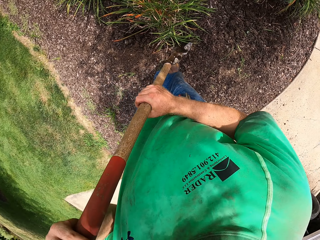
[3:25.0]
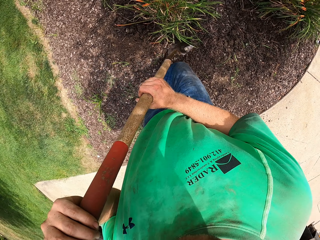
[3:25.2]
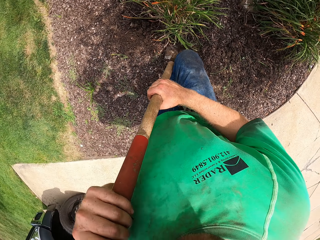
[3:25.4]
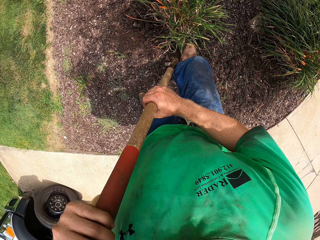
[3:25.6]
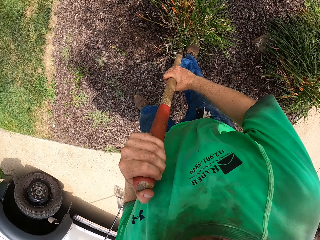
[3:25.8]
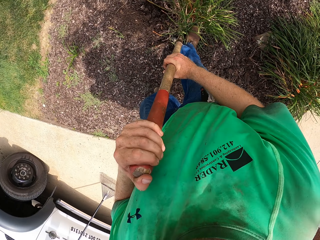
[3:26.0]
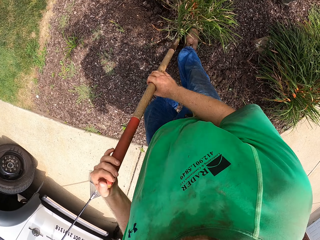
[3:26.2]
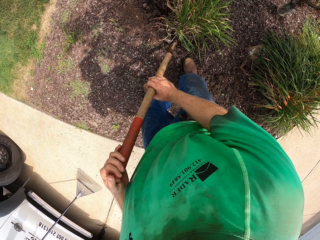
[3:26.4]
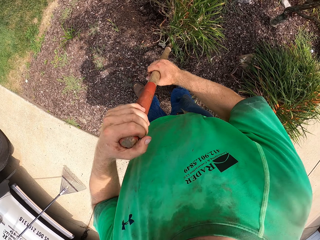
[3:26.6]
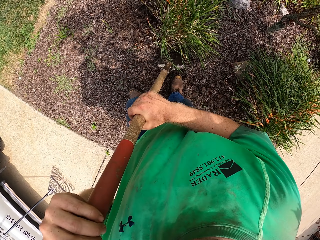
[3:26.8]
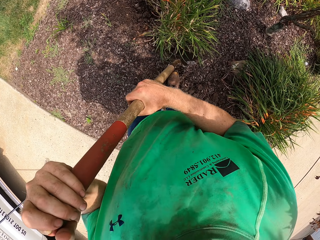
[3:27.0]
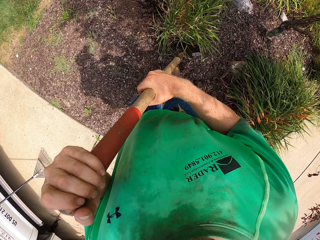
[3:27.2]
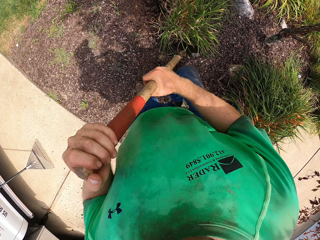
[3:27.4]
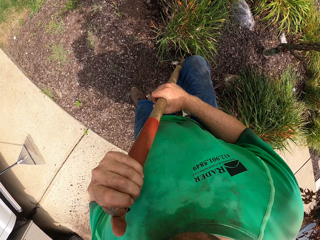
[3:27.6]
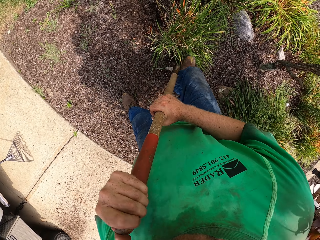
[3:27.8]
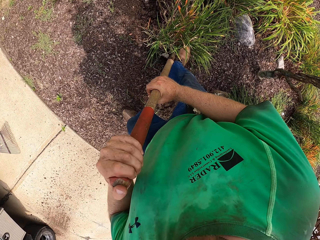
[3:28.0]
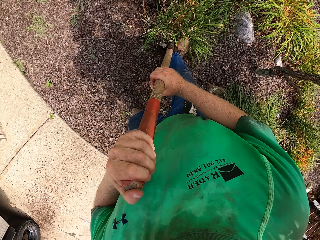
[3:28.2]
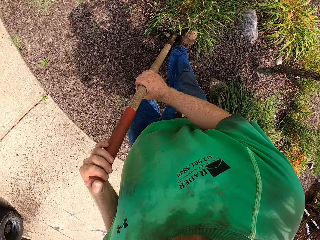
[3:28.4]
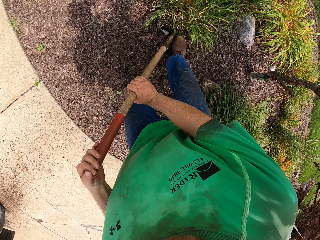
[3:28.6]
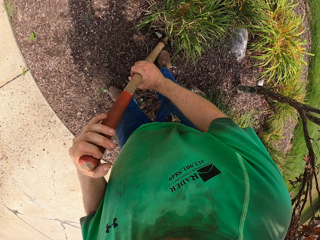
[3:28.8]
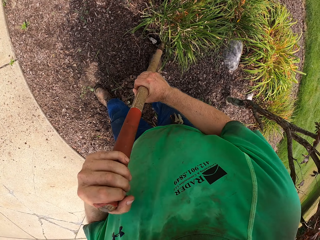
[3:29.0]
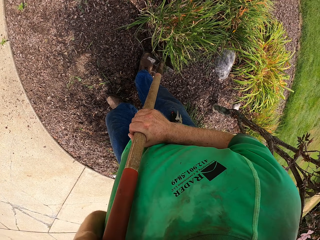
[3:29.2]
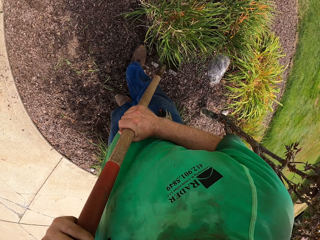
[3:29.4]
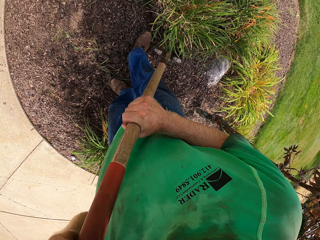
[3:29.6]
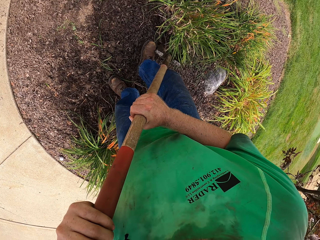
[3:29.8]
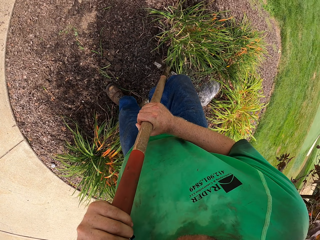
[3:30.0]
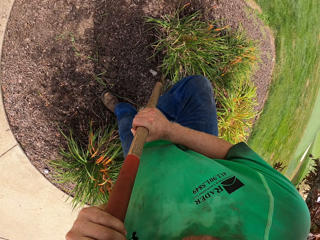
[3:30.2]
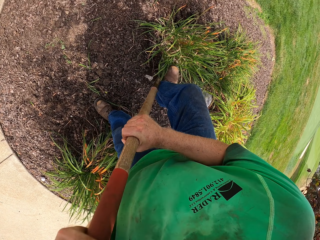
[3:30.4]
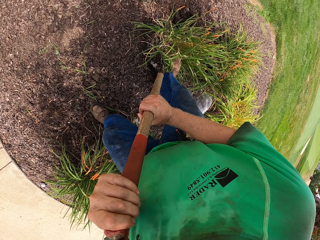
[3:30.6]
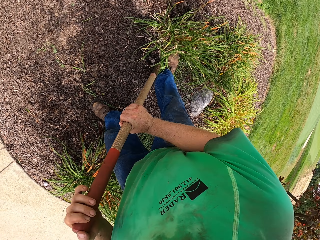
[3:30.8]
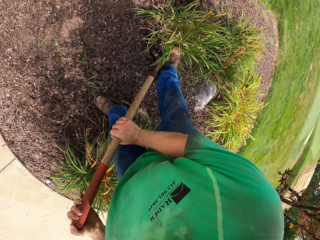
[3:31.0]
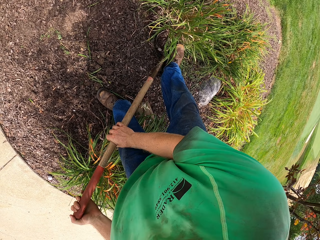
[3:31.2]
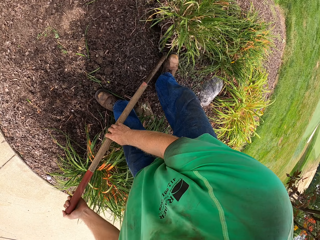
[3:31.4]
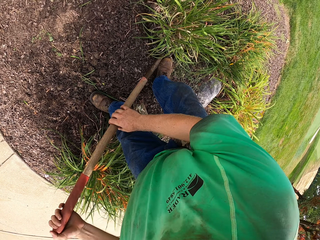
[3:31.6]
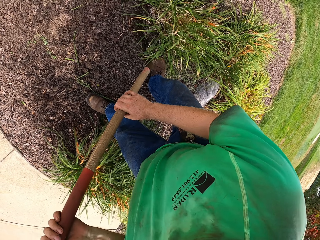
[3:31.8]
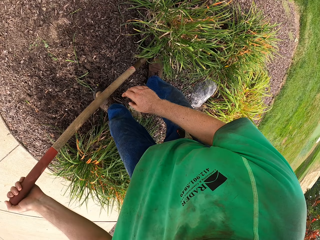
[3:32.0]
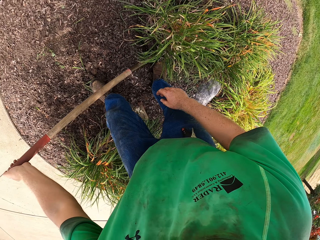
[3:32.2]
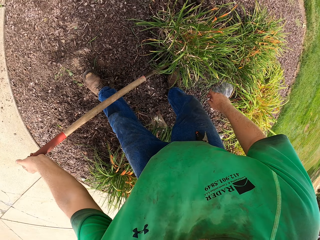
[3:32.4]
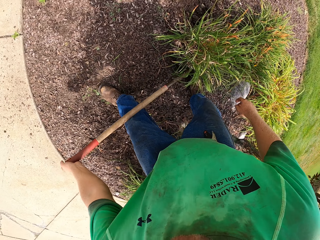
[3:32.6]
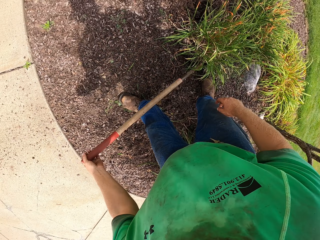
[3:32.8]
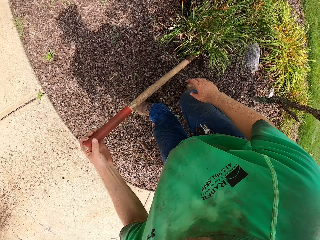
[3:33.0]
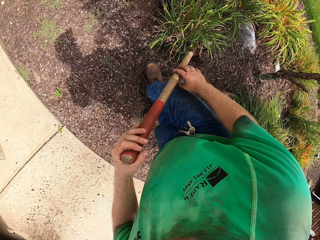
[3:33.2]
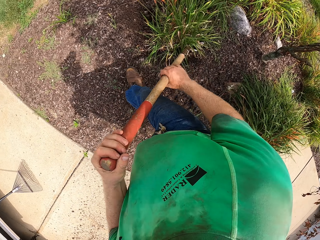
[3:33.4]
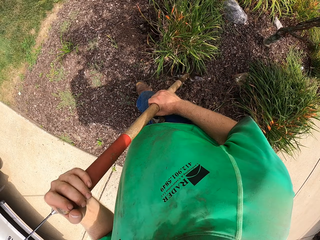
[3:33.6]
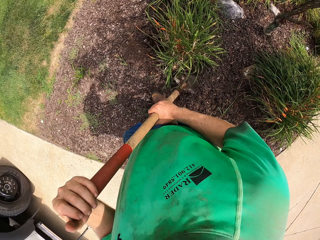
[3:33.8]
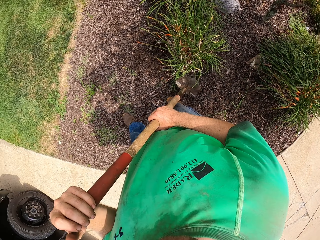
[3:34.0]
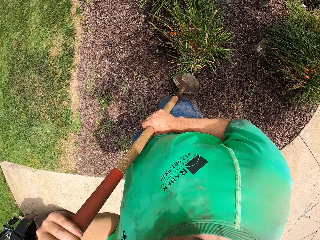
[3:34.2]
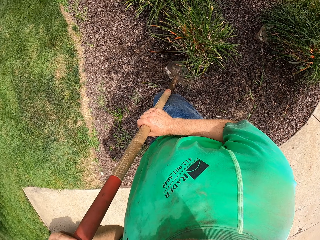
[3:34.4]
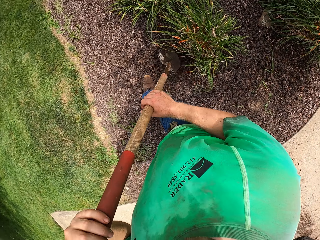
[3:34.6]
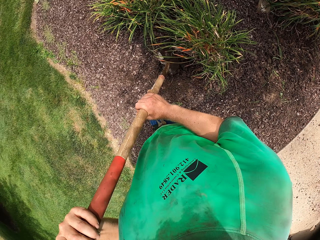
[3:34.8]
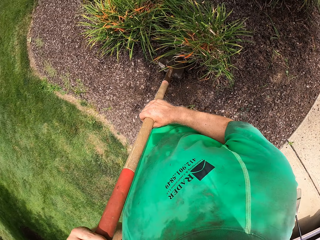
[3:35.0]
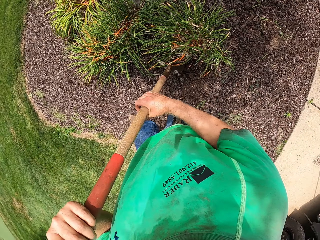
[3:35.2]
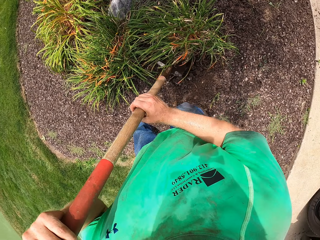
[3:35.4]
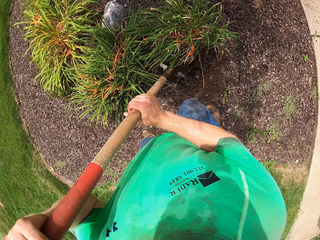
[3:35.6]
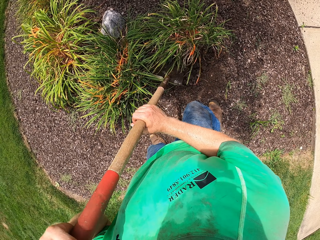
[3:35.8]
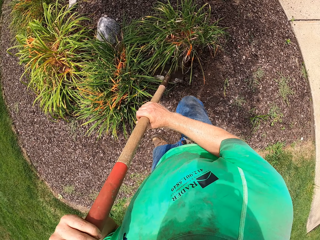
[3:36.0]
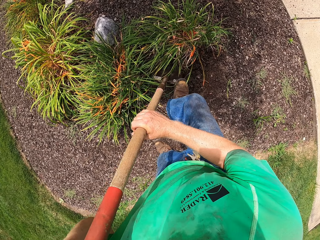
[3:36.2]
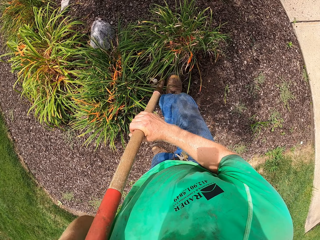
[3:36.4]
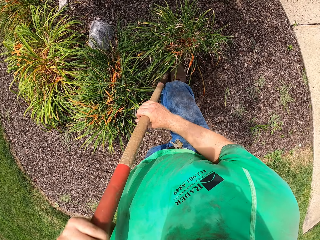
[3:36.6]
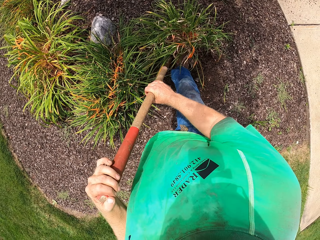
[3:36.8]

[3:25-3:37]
The camera wearer digs the ground around the flower with the spade in both hands.

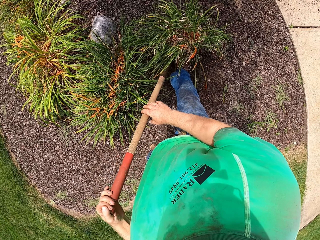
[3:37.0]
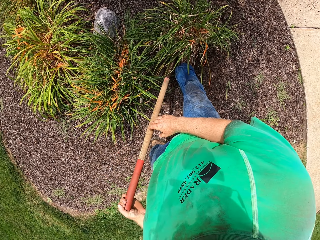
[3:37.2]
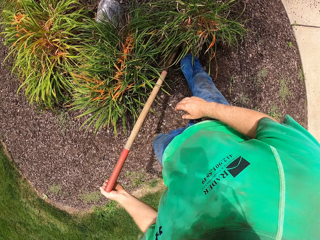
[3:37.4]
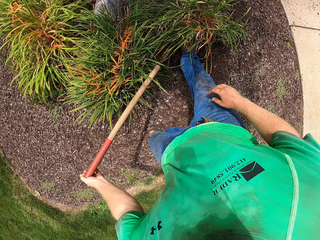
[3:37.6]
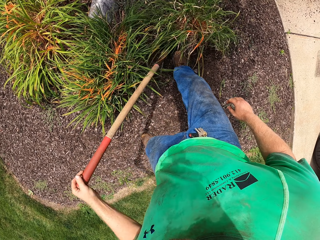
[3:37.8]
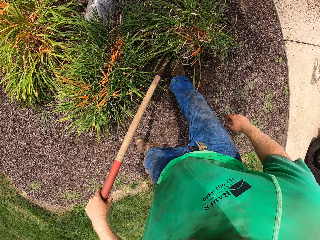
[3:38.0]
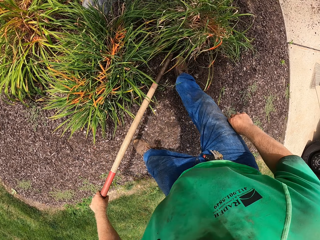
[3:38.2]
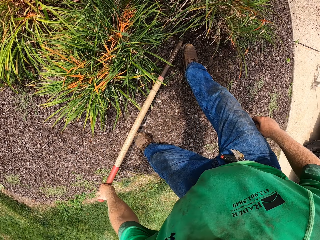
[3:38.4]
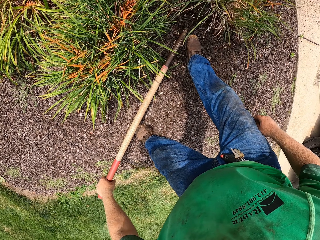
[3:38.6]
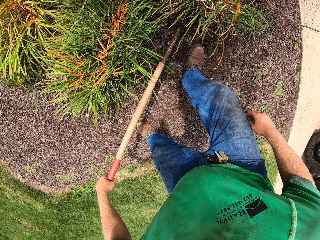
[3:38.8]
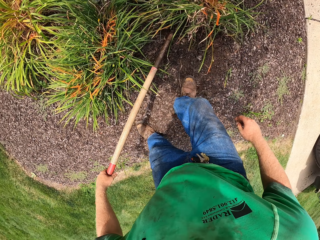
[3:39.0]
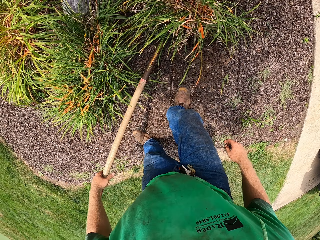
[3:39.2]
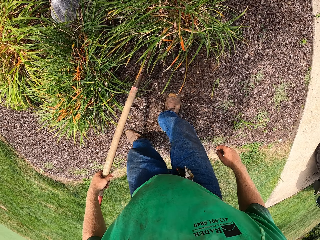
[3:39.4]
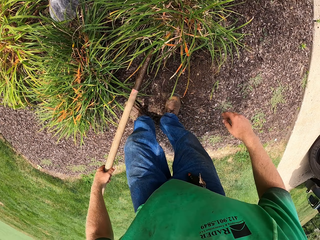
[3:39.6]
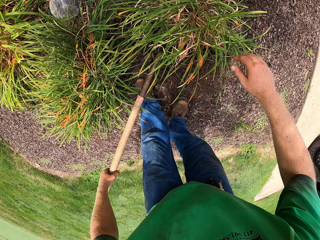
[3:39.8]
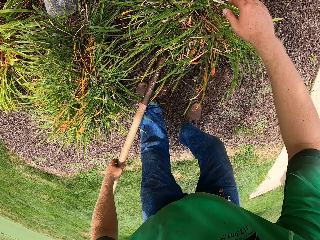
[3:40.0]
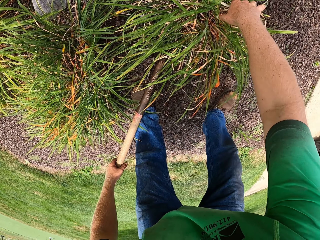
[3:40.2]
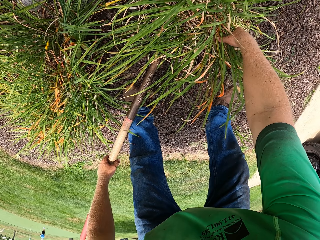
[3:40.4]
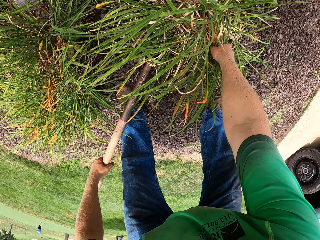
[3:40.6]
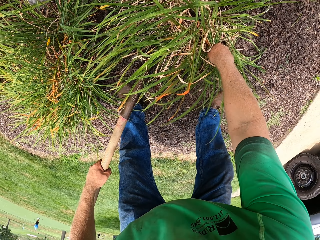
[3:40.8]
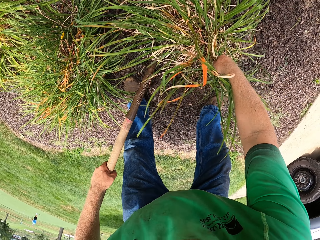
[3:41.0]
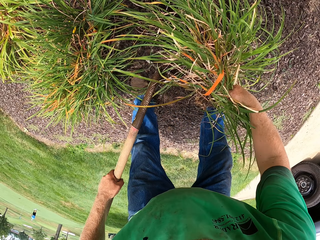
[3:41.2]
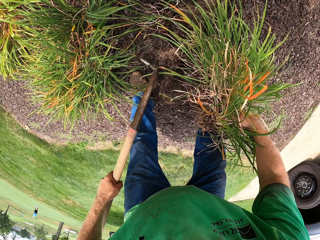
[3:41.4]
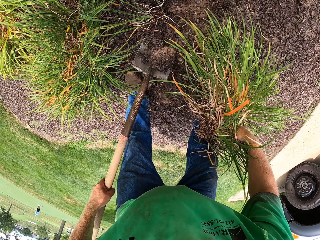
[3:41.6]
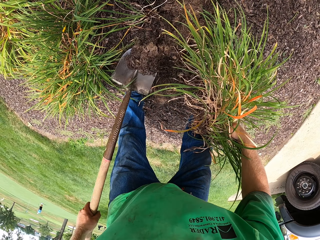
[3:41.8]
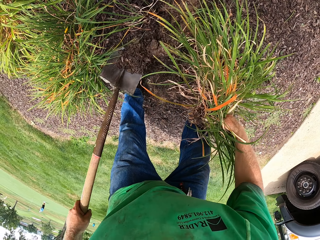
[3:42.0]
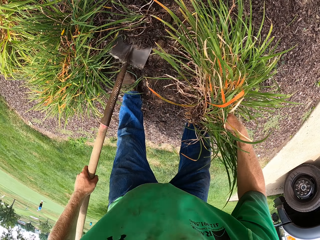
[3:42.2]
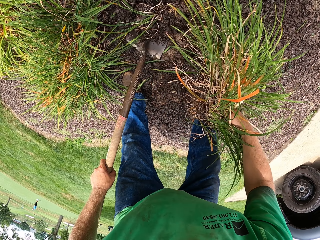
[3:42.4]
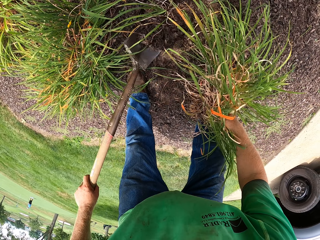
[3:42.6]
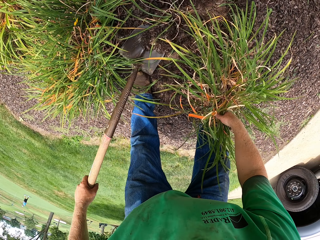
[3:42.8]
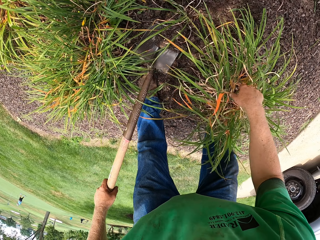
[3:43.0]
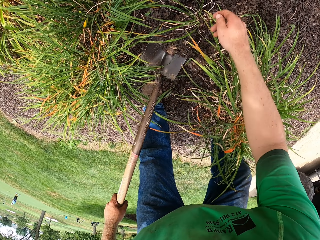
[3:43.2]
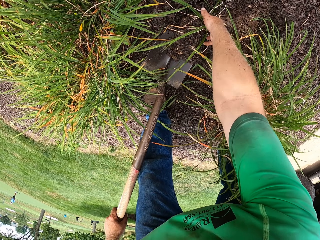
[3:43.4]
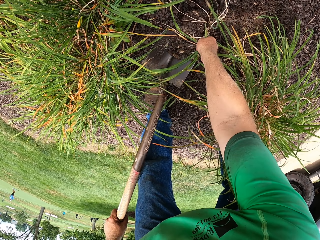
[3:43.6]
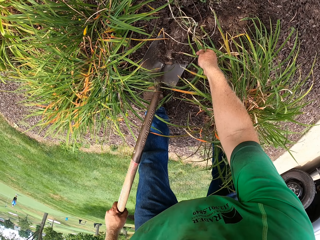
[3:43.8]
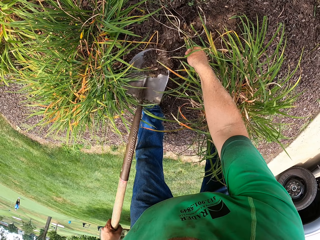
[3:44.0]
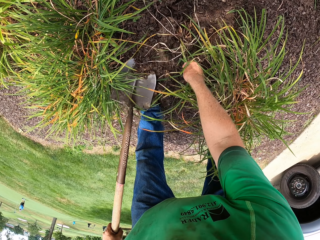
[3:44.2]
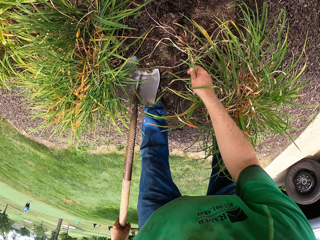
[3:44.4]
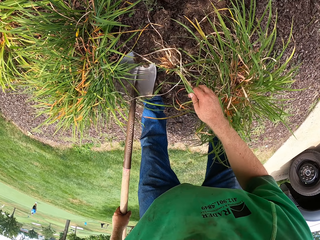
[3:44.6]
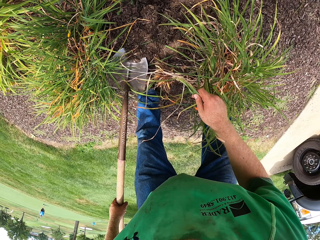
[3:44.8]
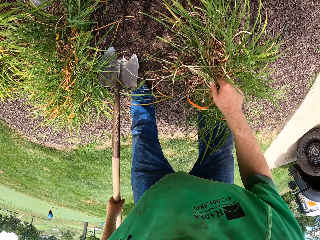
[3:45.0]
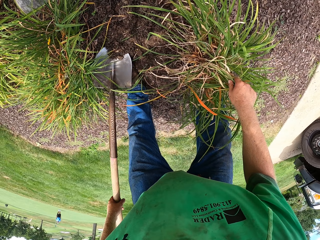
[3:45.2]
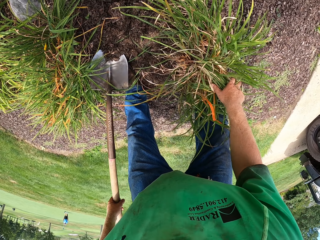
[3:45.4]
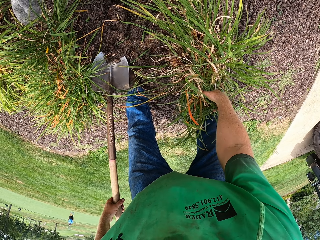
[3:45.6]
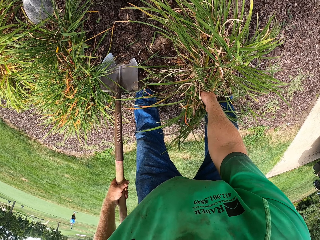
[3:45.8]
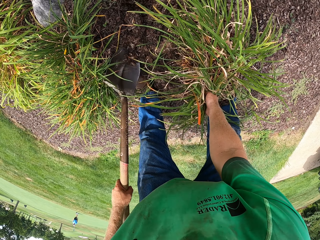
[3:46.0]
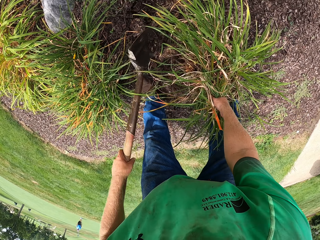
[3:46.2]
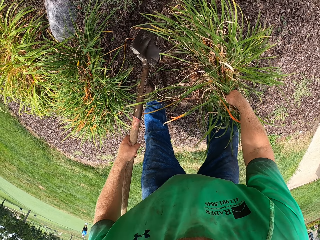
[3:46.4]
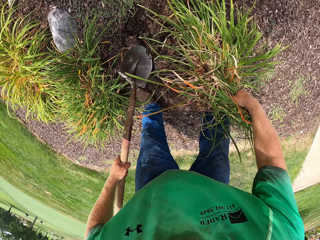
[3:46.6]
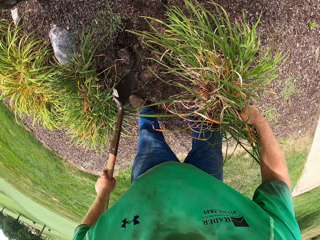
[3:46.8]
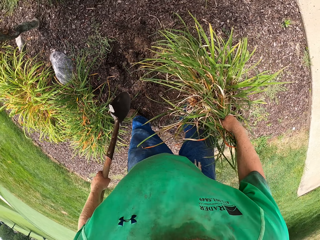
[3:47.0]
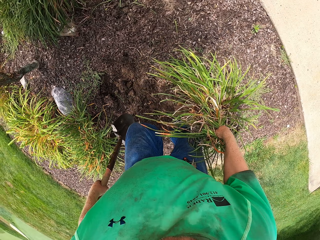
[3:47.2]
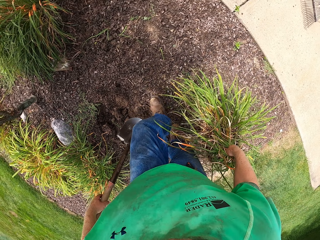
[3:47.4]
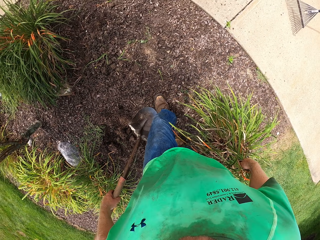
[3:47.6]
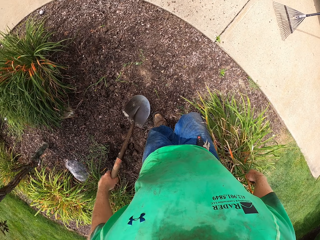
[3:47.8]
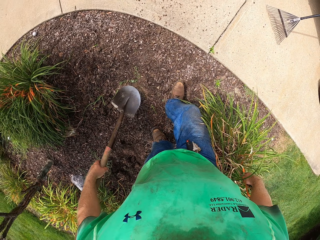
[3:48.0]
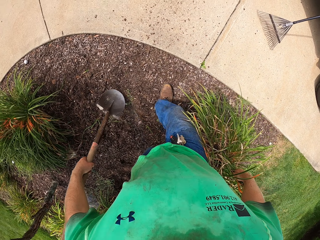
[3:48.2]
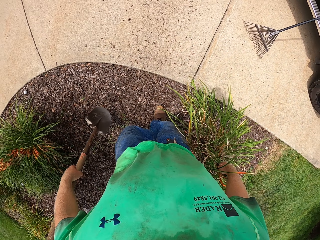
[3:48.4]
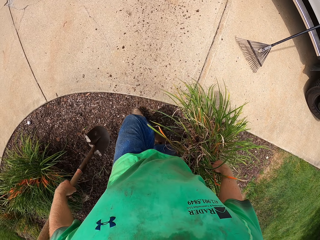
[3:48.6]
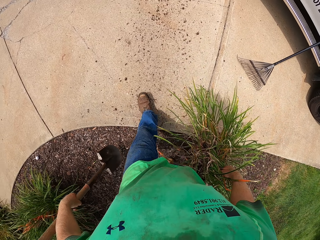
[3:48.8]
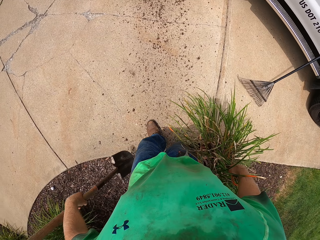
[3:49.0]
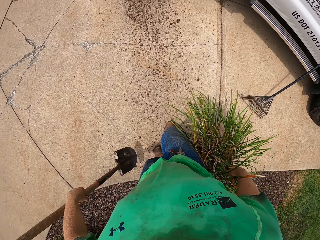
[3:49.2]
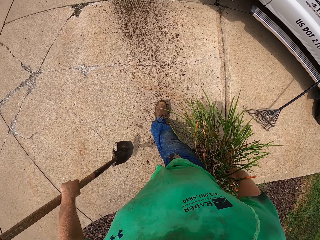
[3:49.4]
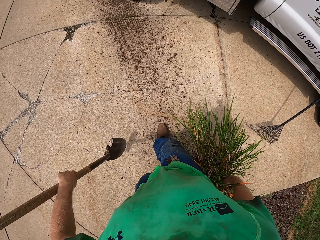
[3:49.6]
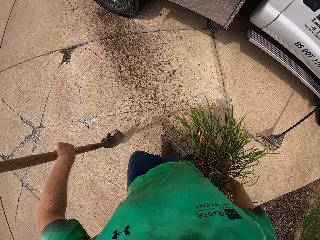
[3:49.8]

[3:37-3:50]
The camera wearer removes a plant from the ground with his right hand. He drops the plant on the ground with his right hand. He removes another plant from the ground with his right hand. He joins the plant in his right hand with the plant on the ground. He carries the plant with his right hand.
